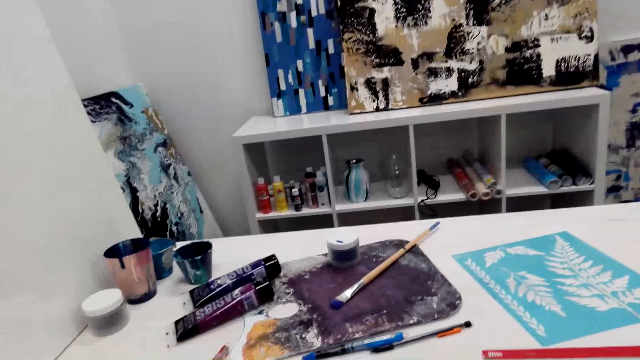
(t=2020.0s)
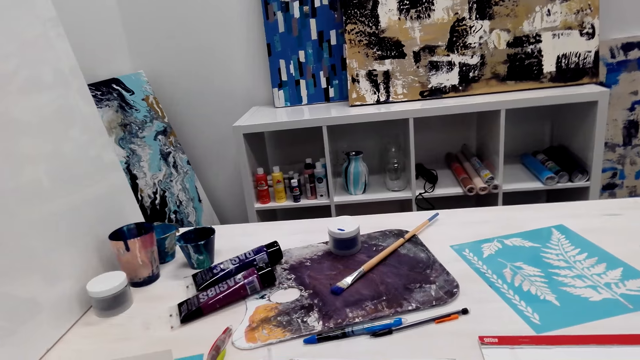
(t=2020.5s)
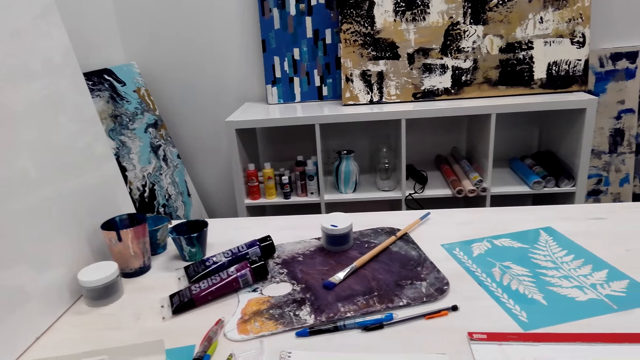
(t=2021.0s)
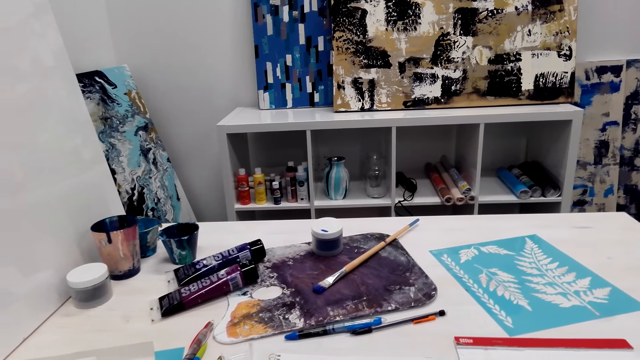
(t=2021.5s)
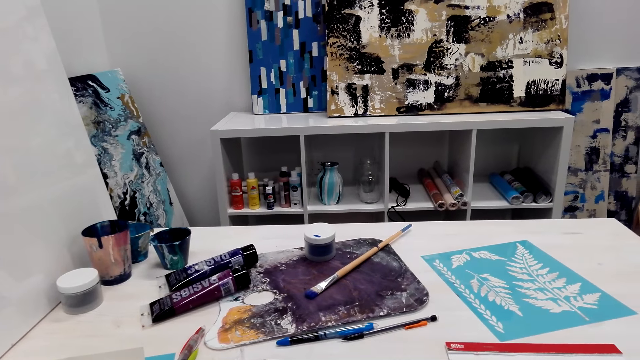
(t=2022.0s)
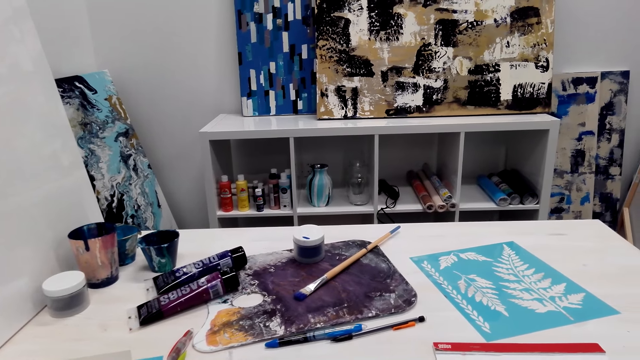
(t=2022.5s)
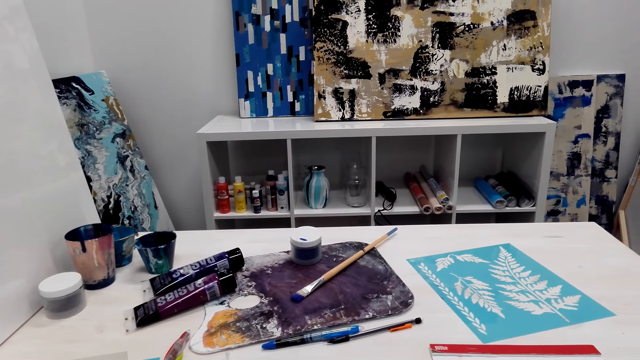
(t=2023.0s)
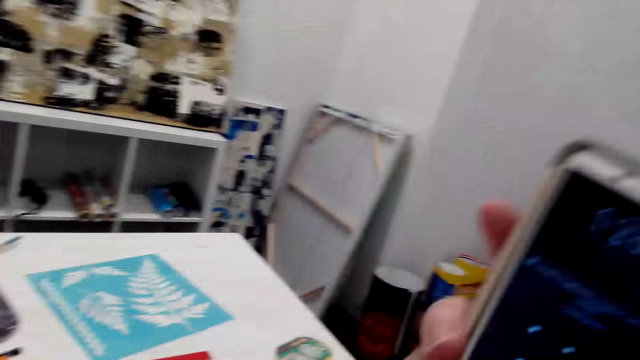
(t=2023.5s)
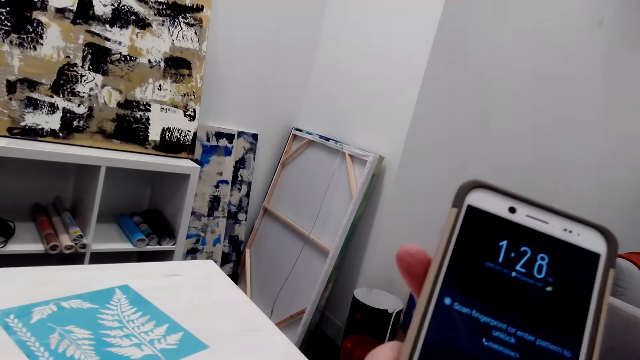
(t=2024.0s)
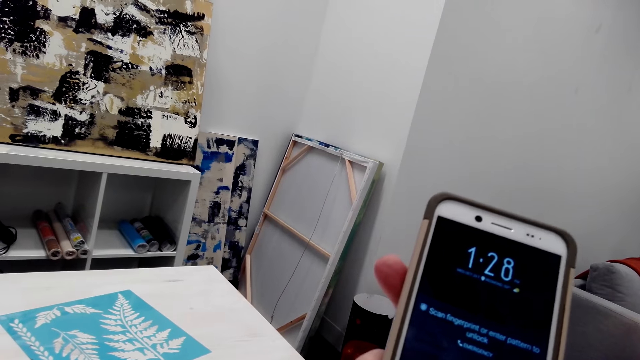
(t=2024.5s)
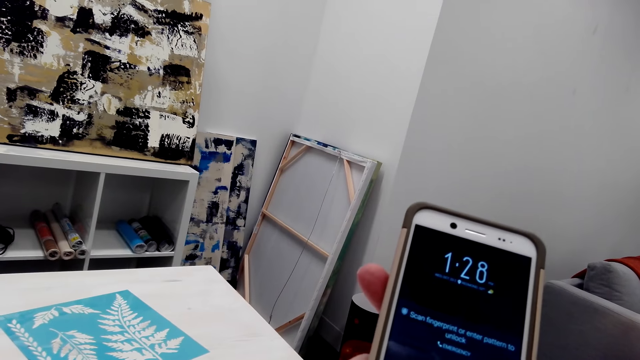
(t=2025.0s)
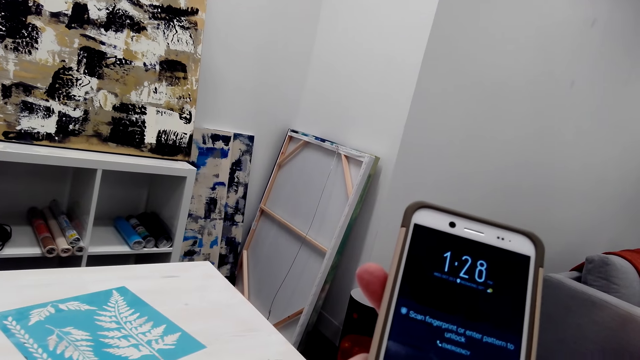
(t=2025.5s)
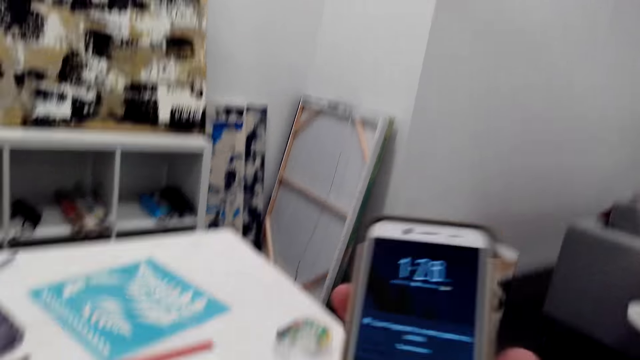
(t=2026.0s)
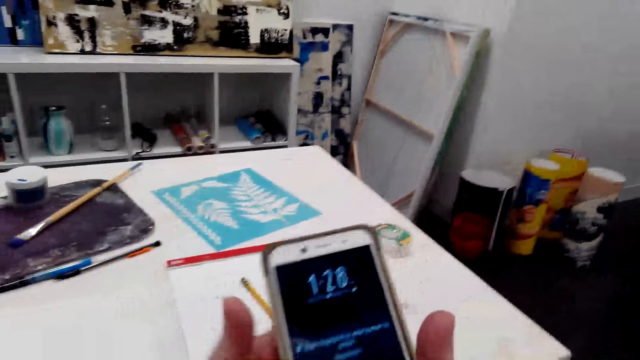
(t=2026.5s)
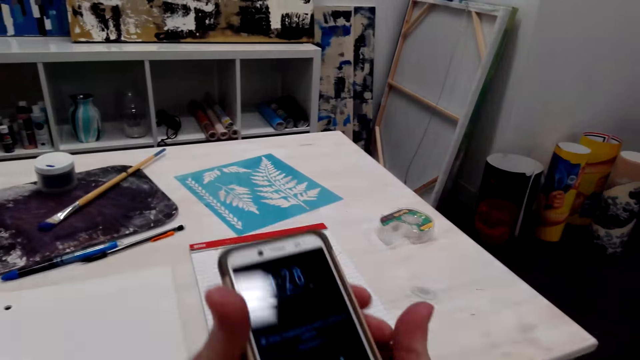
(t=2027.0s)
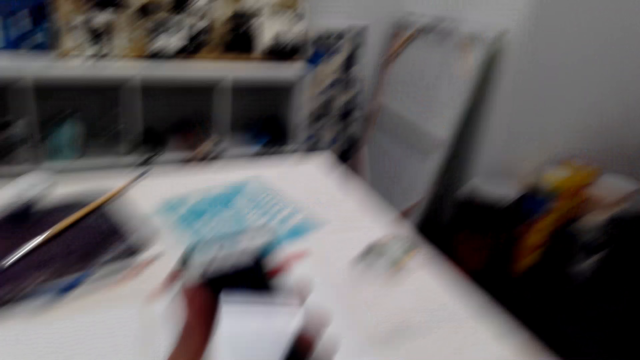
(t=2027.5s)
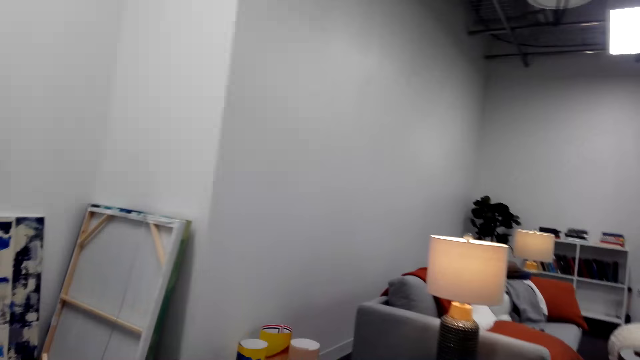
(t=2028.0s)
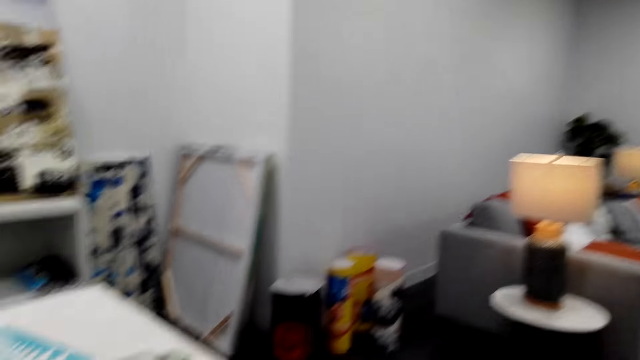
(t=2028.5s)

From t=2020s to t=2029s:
The camera wearer talks with a person through the phone. They operate the phone. They laugh. Another person talks with the camera wearer.

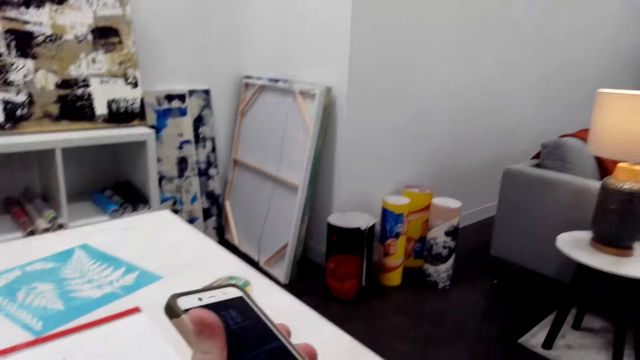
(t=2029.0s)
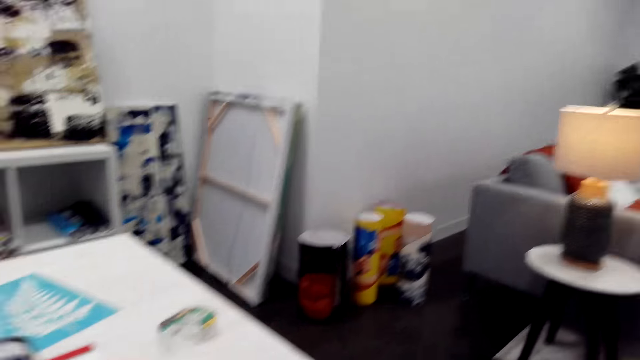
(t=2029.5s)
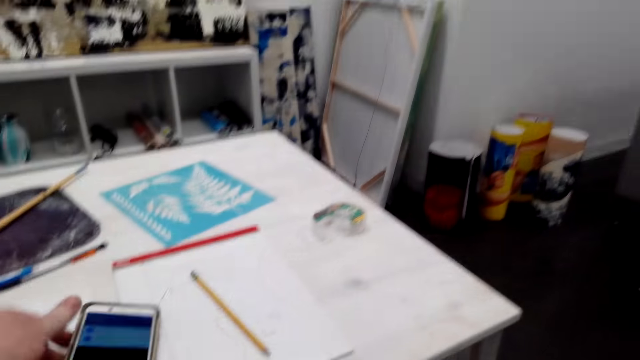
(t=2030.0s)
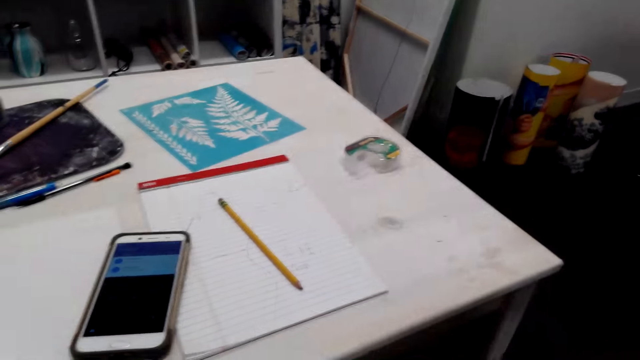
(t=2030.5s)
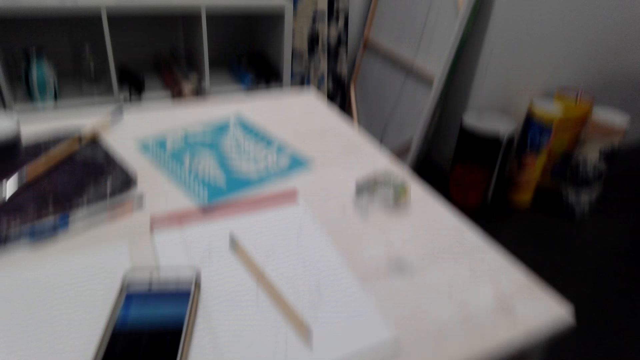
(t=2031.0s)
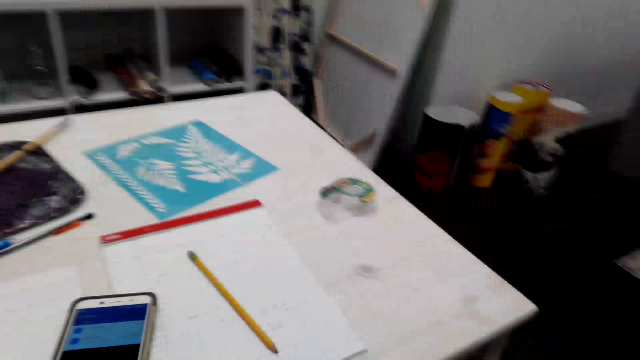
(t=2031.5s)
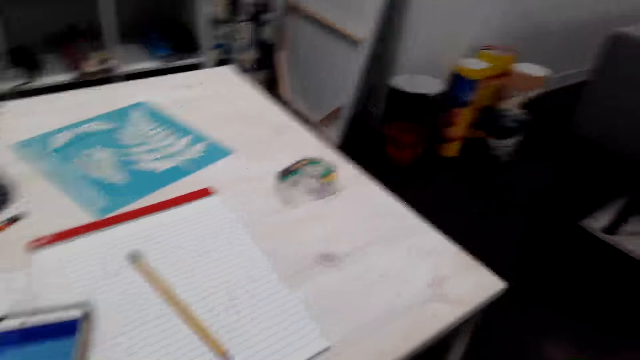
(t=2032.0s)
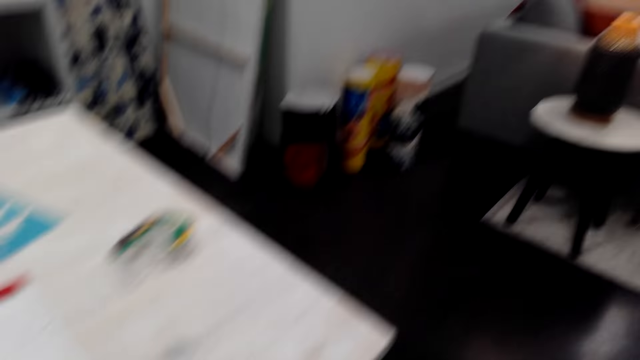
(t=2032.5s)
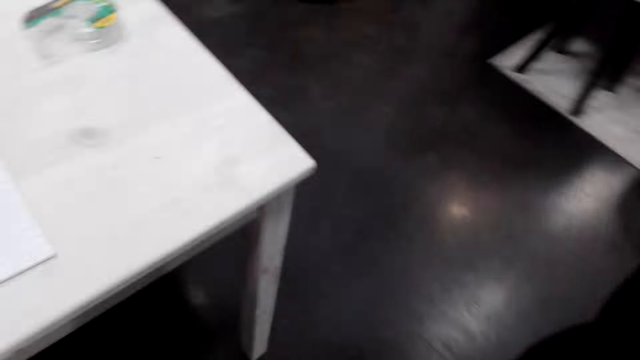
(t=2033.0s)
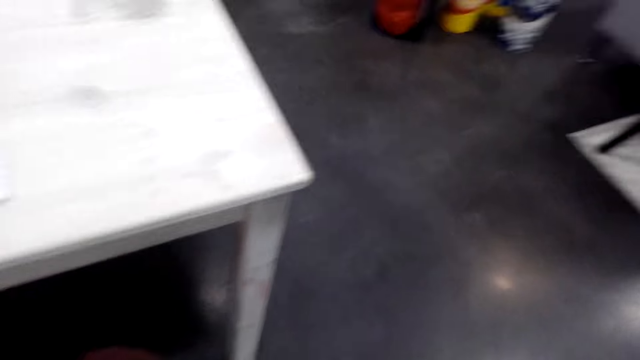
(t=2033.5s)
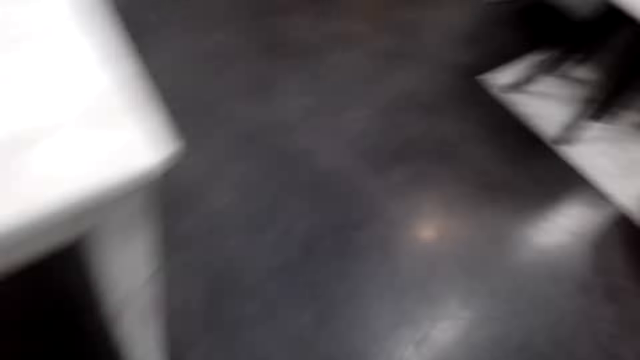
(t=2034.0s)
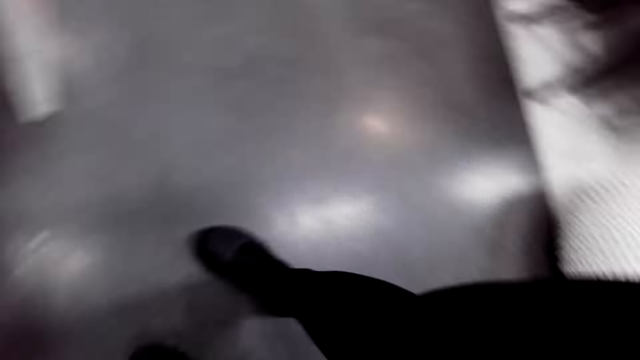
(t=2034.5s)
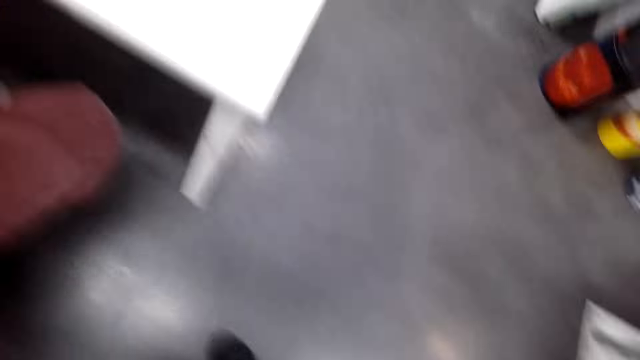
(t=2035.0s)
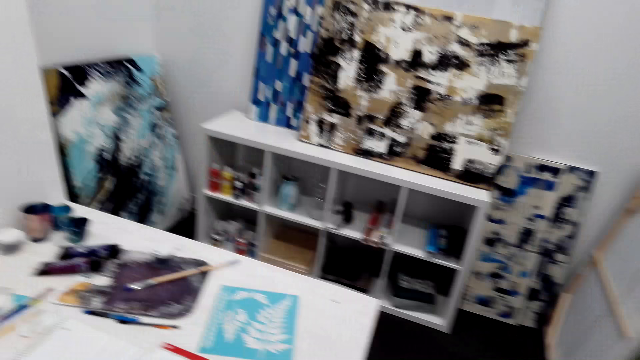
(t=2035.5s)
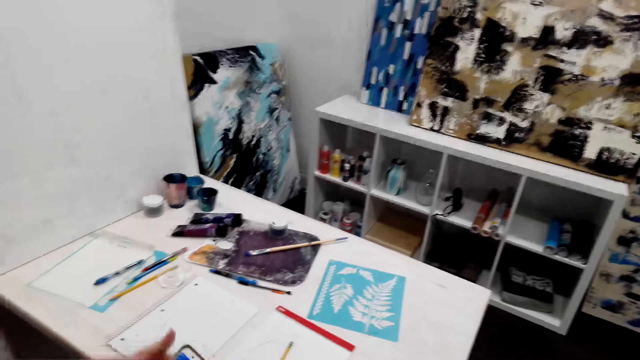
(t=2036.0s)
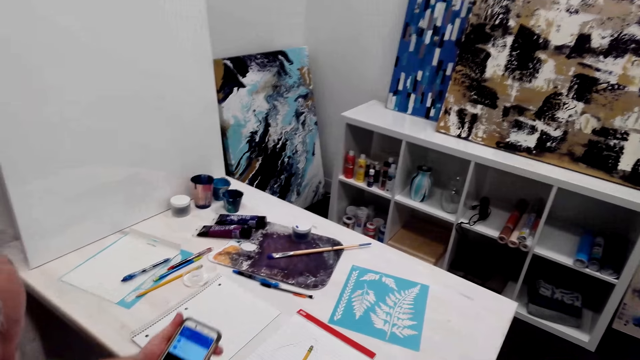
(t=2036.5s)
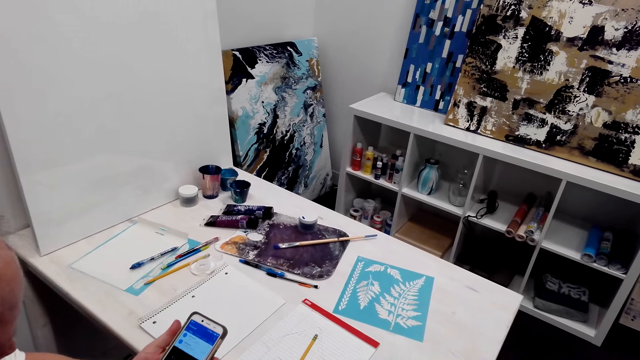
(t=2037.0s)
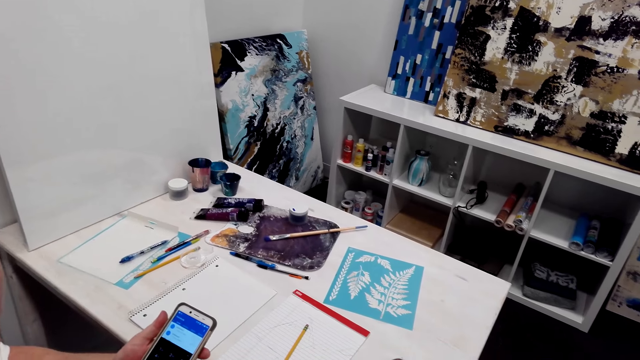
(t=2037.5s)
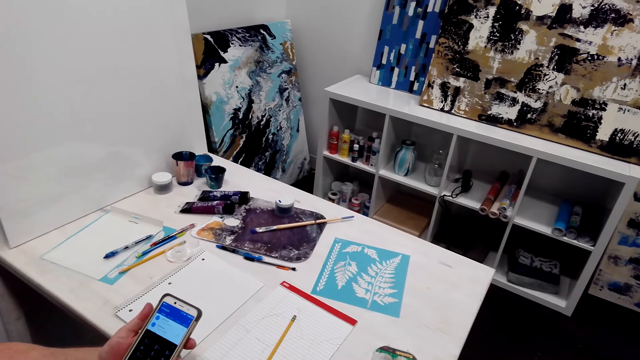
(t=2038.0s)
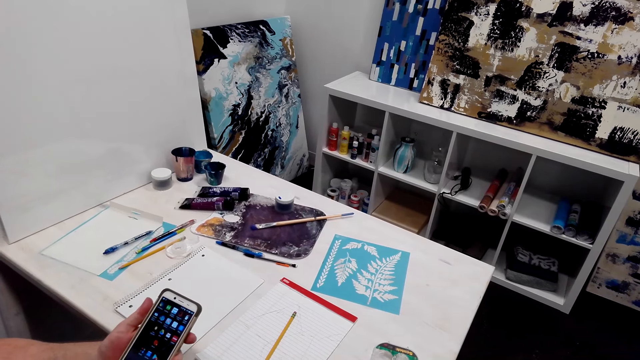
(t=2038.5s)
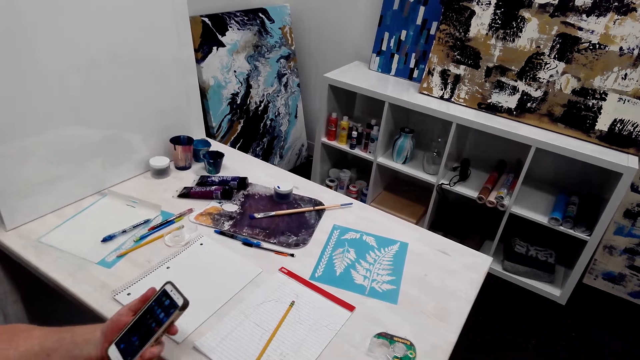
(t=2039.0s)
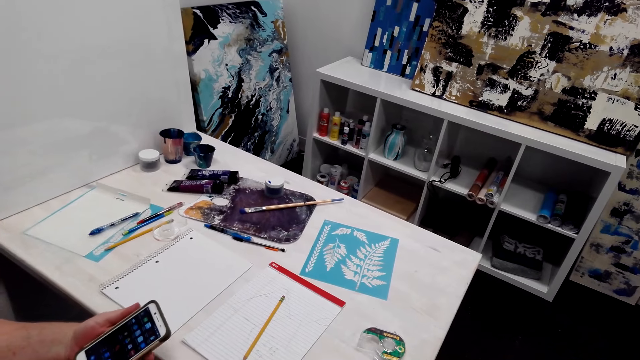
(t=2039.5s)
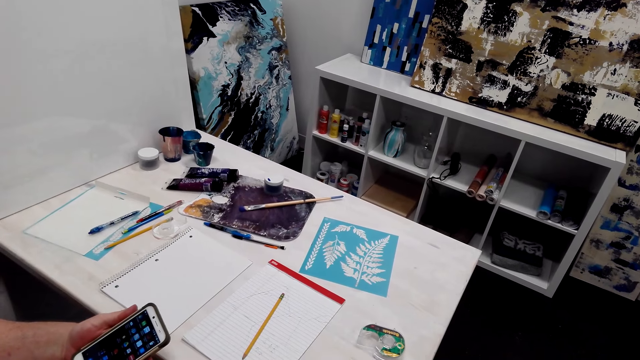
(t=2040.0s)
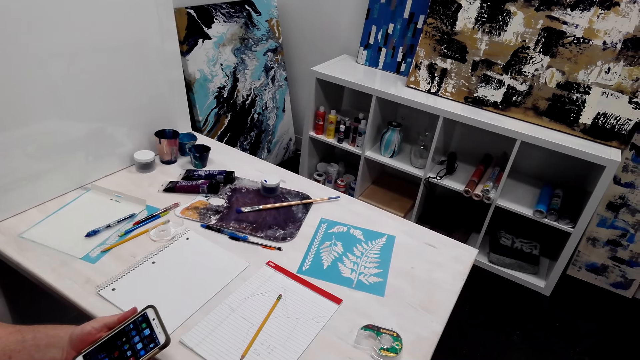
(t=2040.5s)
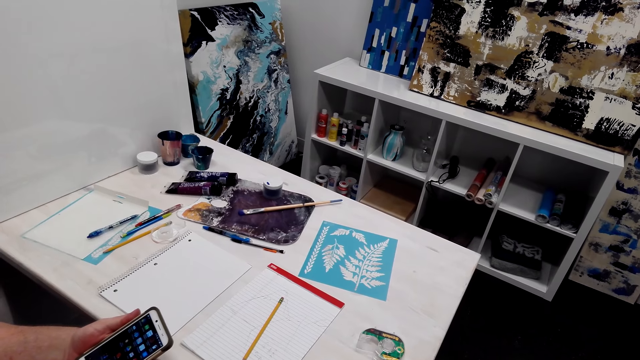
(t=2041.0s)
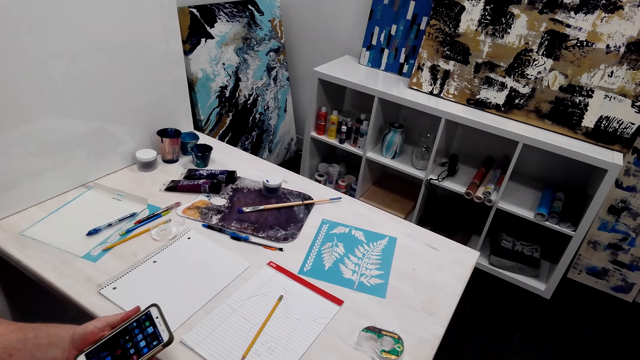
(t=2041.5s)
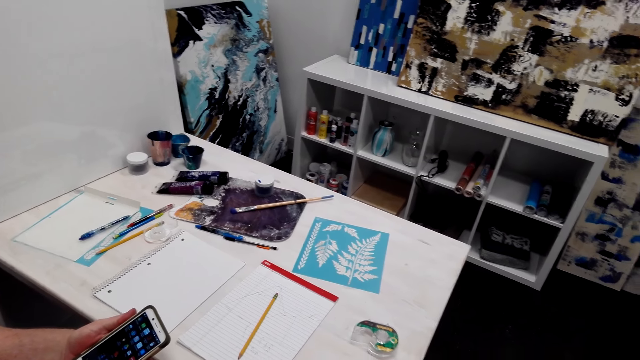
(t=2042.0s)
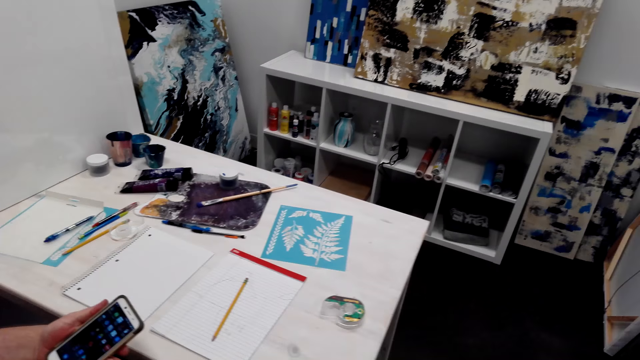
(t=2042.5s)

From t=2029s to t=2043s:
The camera wearer talks with a person through the phone. They put the phone on the table. Another person talks with the camera wearer. The camera wearer picks up the phone. They operate the phone.
